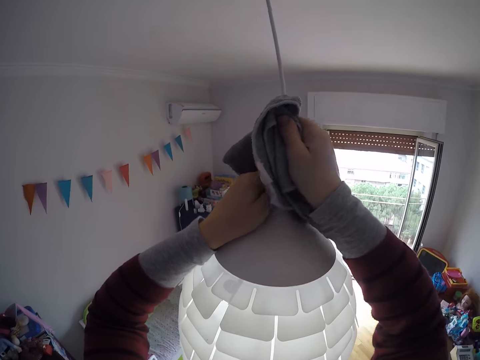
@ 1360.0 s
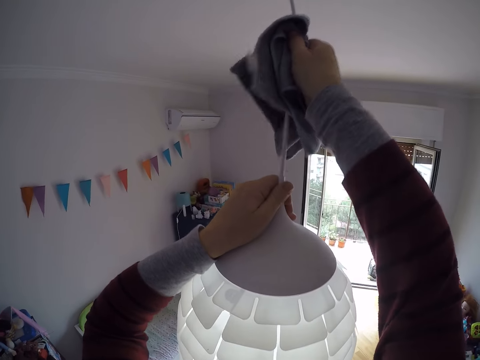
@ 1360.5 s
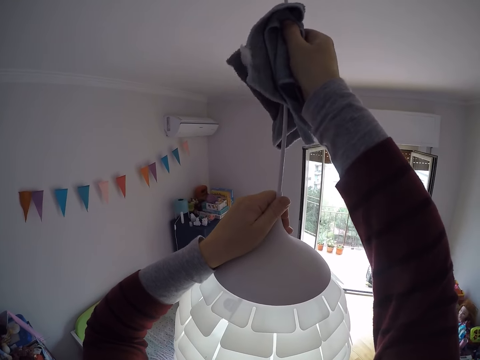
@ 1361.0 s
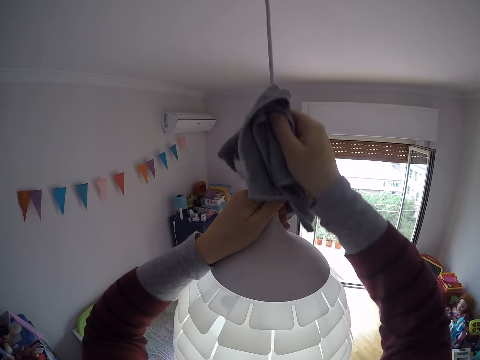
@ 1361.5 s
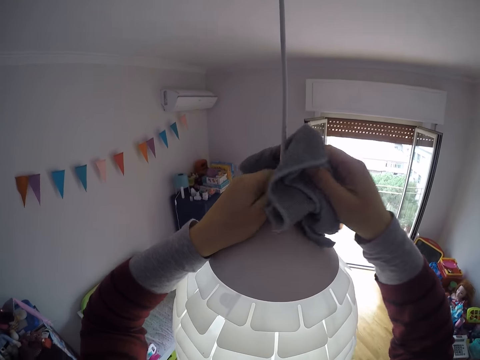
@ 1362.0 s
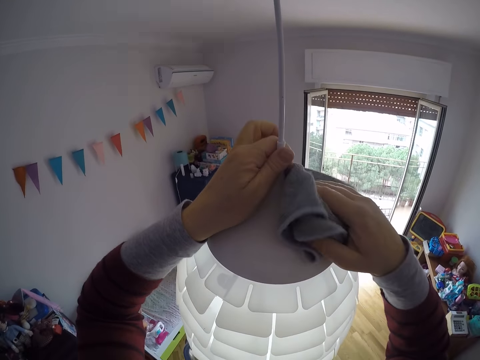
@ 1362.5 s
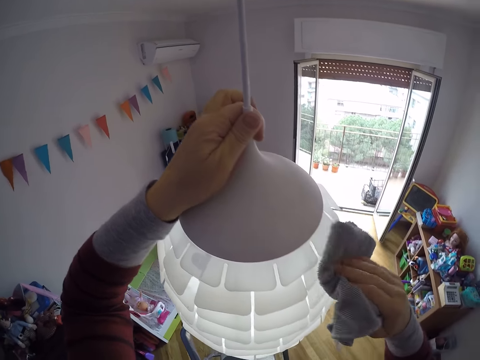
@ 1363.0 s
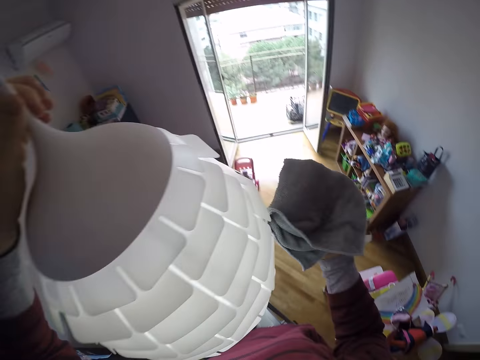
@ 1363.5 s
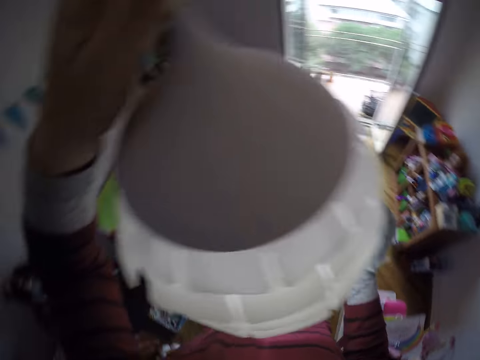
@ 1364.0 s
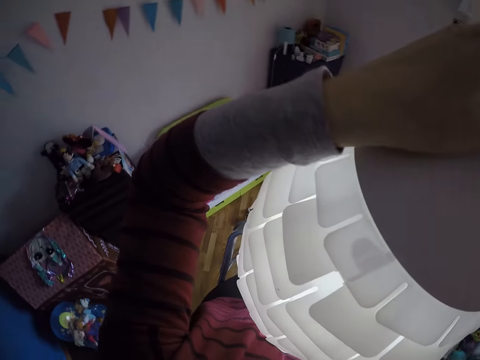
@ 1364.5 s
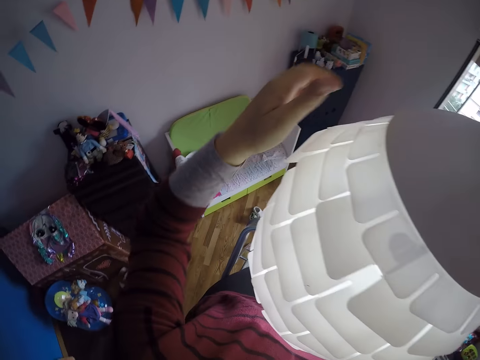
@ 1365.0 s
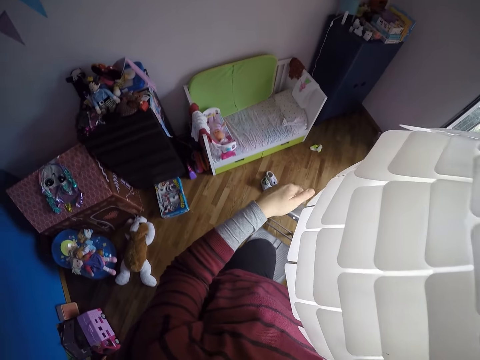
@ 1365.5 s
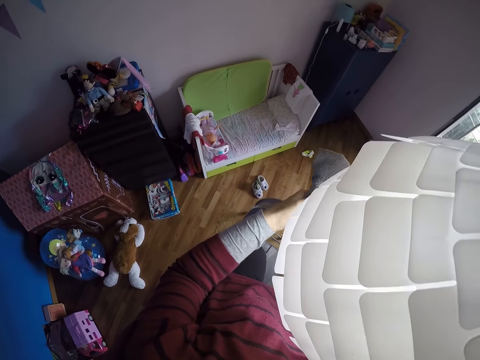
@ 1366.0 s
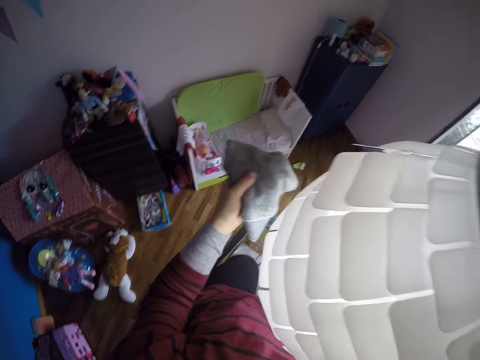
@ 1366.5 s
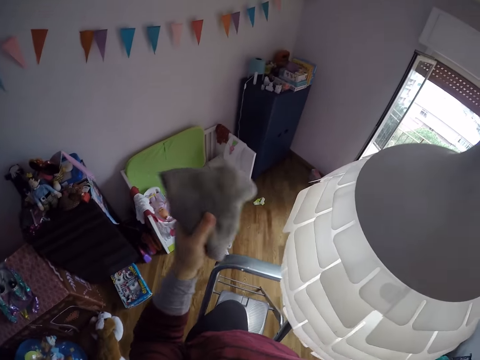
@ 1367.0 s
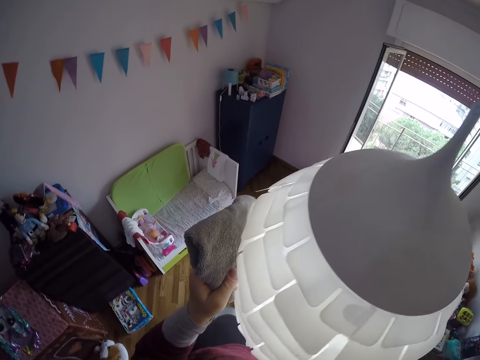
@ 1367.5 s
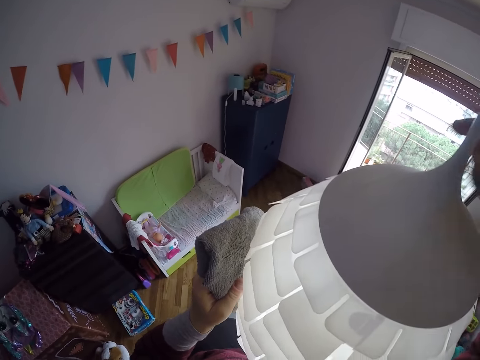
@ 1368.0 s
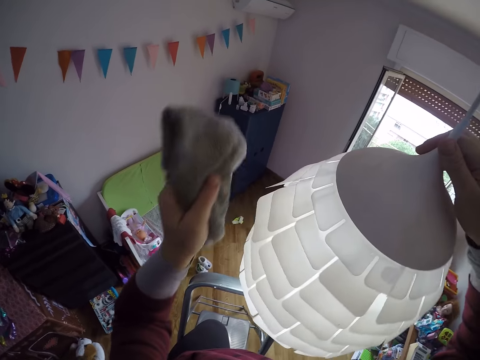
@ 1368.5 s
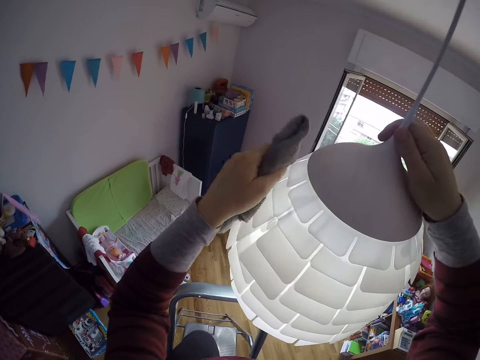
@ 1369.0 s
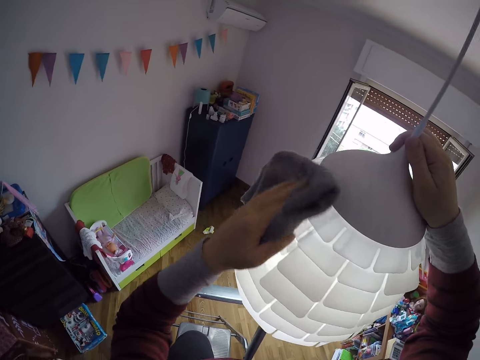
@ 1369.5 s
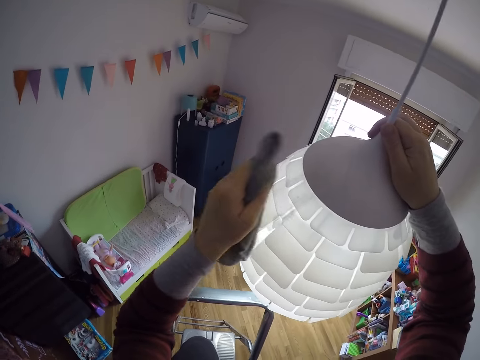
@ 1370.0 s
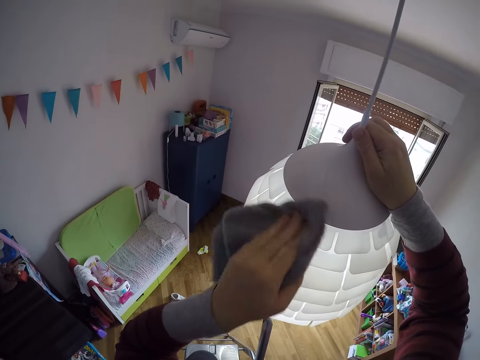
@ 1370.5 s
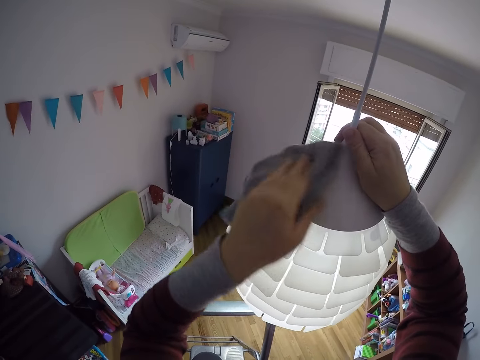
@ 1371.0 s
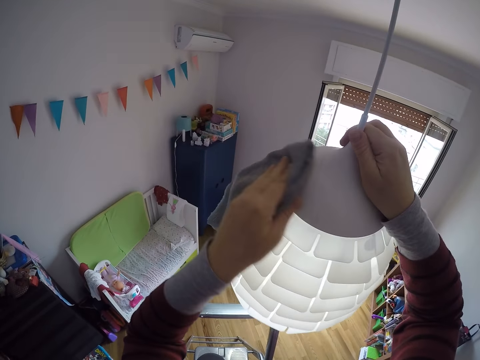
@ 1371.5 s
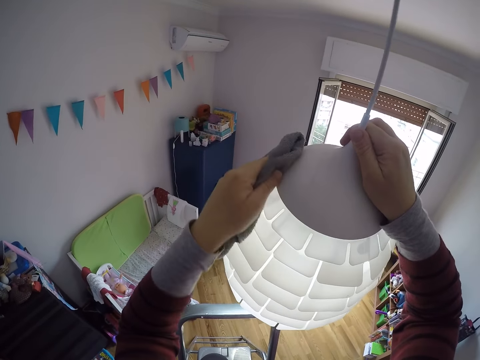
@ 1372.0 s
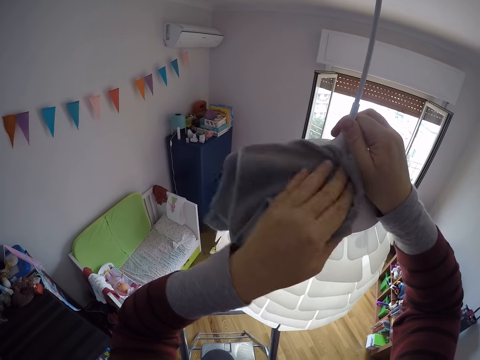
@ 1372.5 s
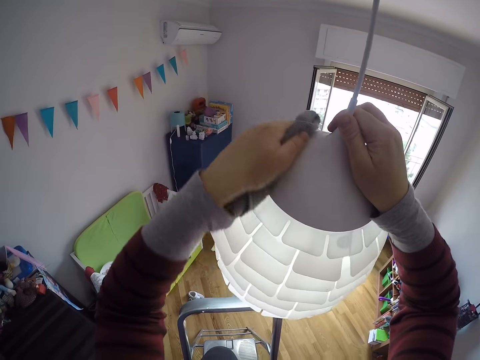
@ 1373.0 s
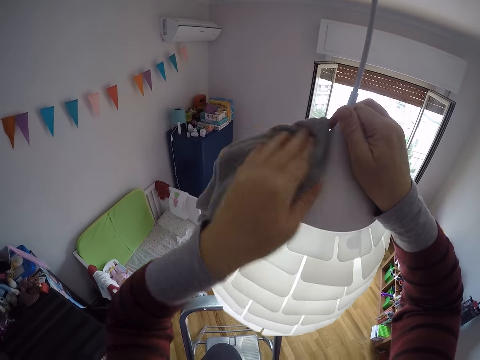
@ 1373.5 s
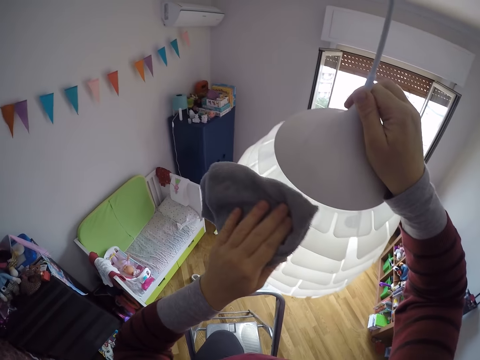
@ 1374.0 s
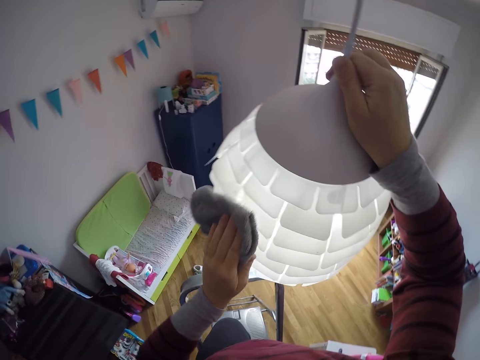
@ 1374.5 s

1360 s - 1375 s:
The camera wearer wipes the lampshade cable with a hand towel. She wipes the lampshade with the hand towel, looks at the hand towel, and moves around. She passes the towel to her left hand. She moves the lampshade. She holds the lampshade with her right hand. She cleans the lampshade with the towel in her left hand.

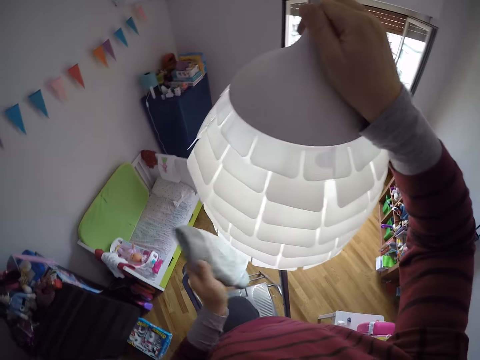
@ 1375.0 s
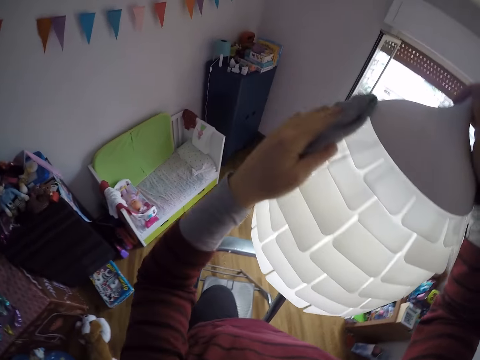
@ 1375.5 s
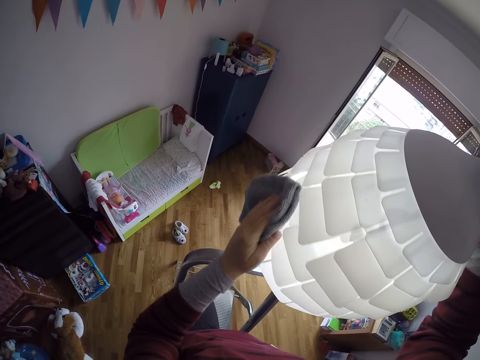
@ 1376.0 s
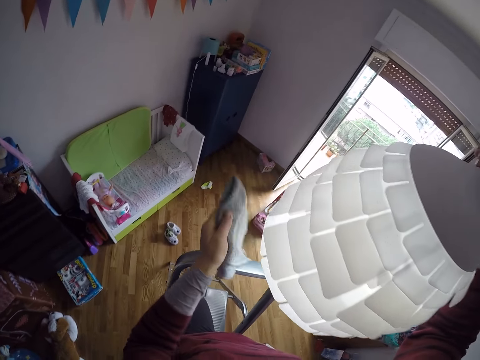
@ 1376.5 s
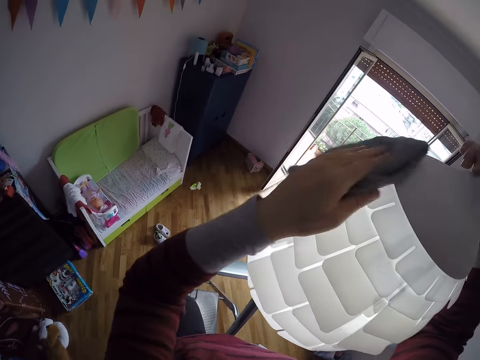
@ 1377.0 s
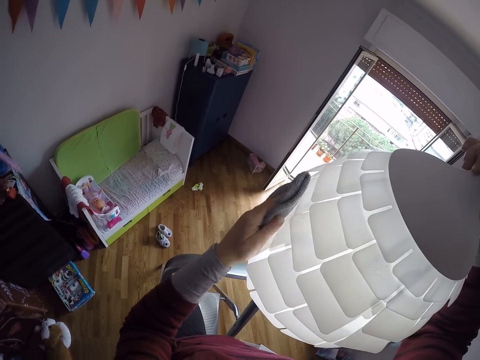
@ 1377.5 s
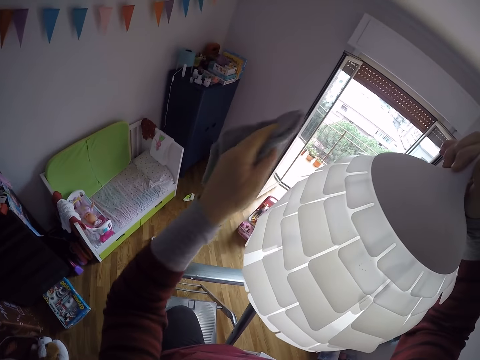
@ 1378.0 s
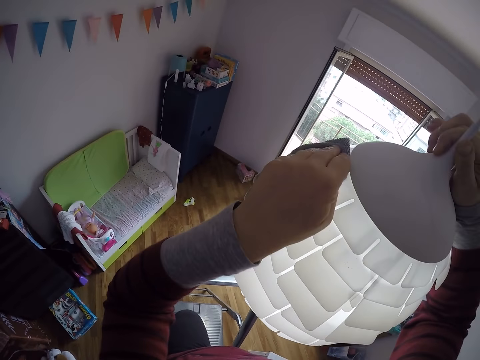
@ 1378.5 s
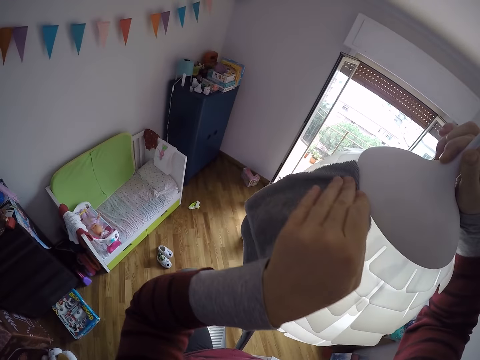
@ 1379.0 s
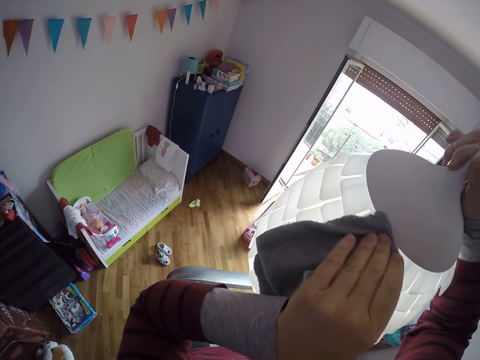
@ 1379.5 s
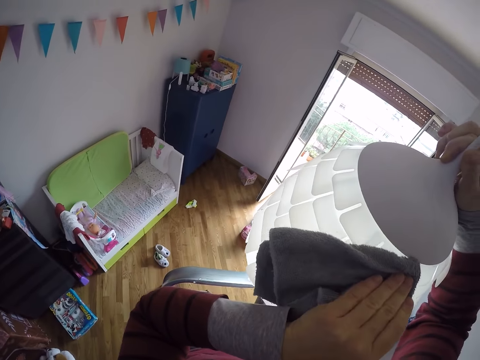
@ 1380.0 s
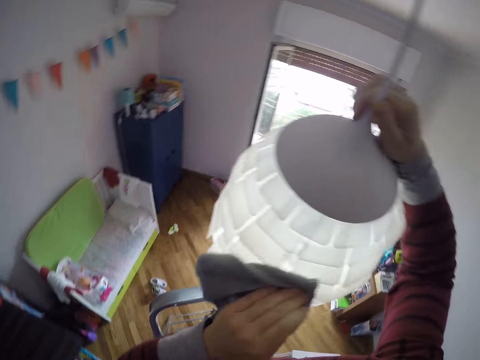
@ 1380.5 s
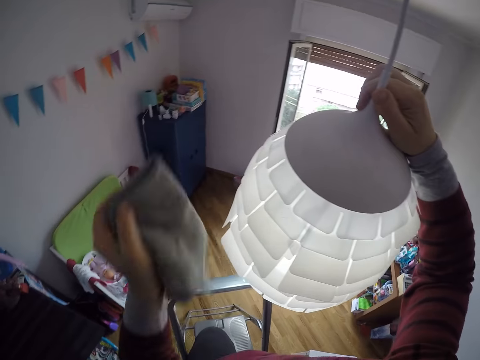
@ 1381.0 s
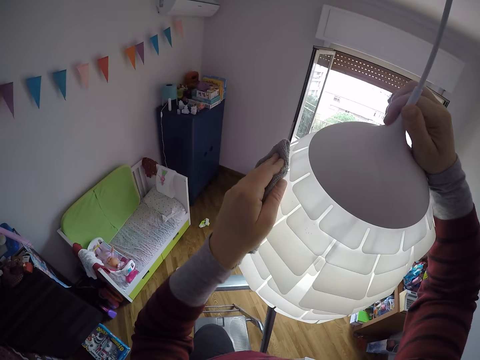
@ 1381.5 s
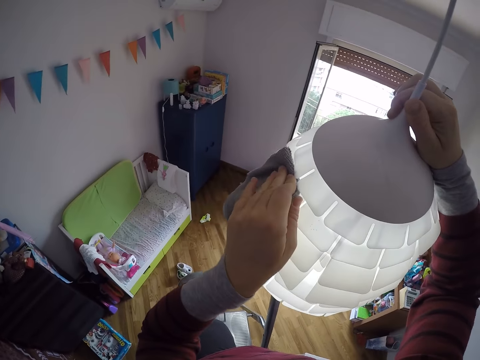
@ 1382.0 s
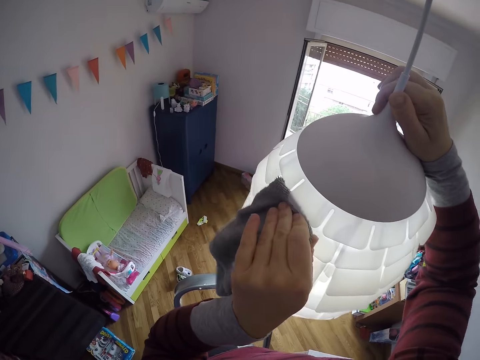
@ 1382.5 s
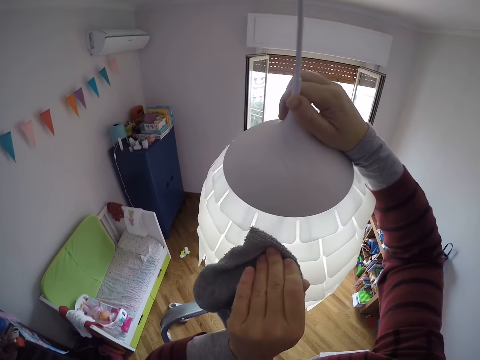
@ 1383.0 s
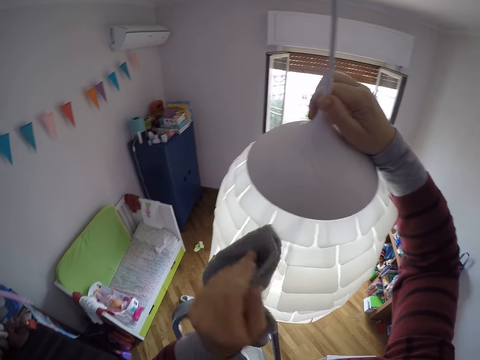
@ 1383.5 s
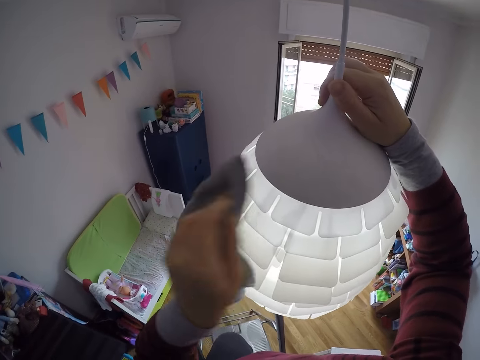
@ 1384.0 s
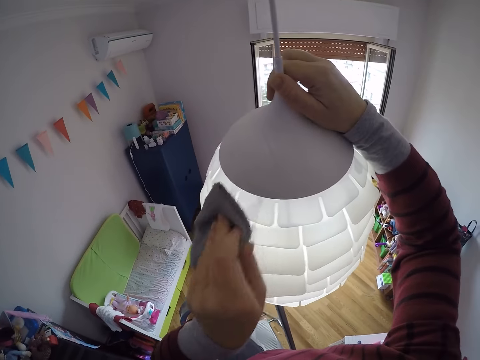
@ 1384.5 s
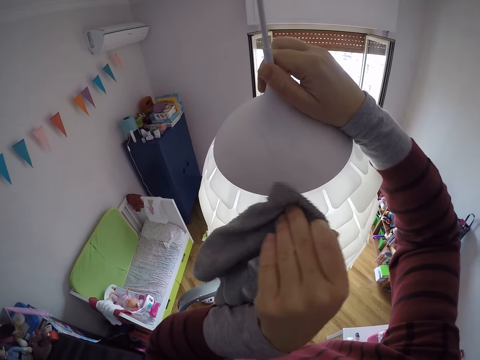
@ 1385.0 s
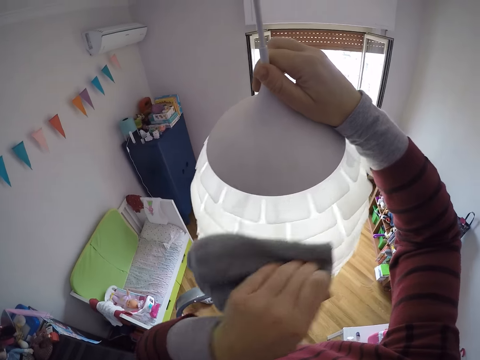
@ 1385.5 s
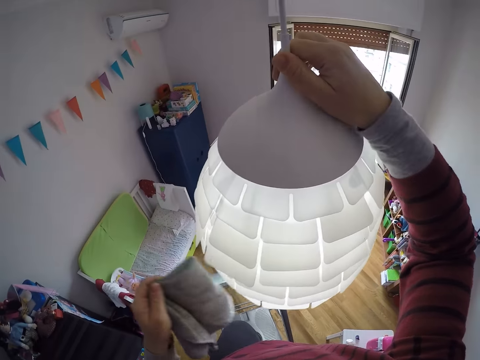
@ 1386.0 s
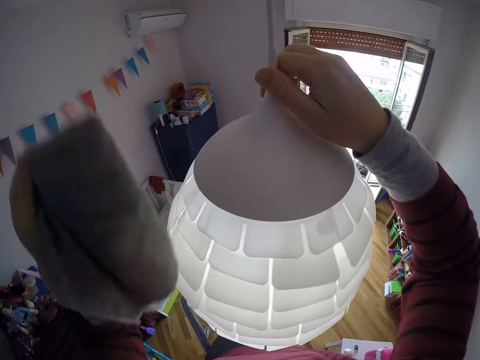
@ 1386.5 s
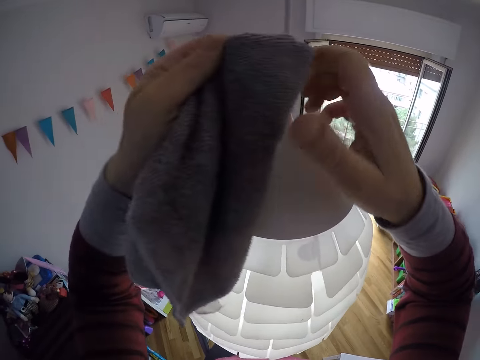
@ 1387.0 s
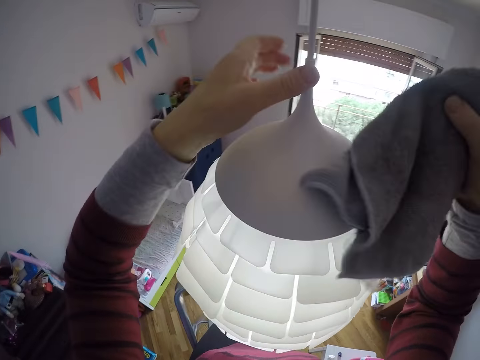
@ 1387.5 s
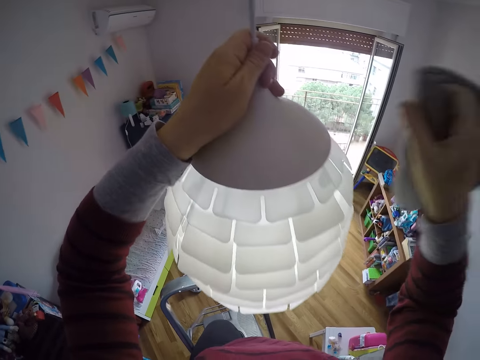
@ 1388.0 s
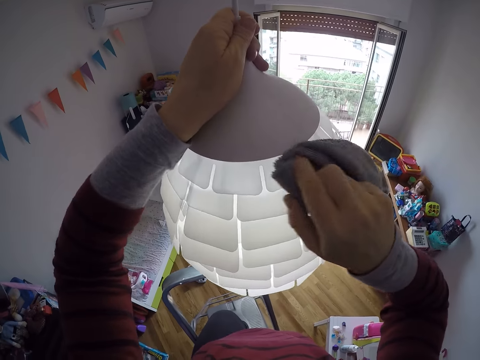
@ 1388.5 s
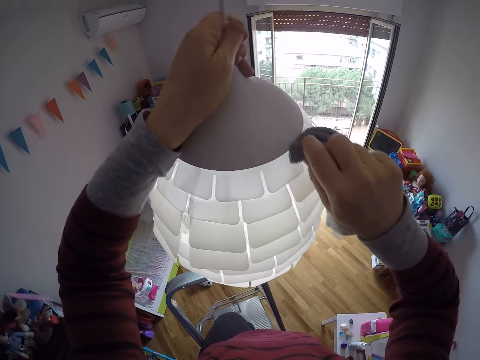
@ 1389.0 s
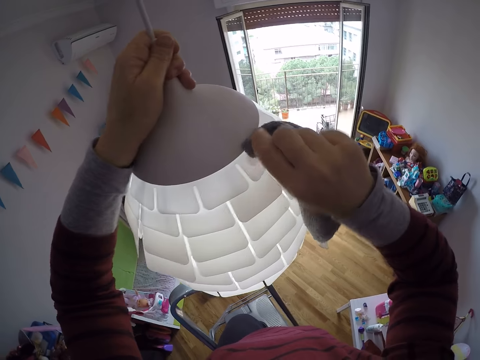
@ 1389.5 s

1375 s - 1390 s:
The camera wearer passes the towel to her right hand. She holds the lampshade with her left hand. She cleans the lampshade with the towel in her right hand.
